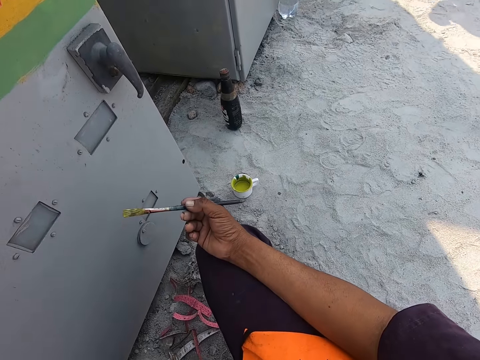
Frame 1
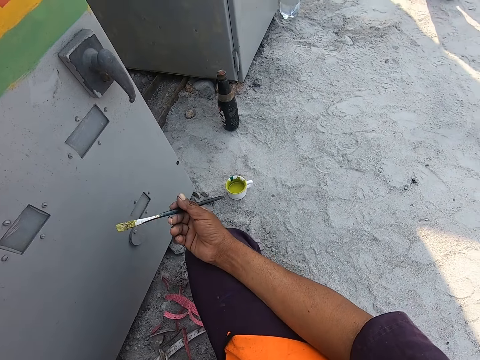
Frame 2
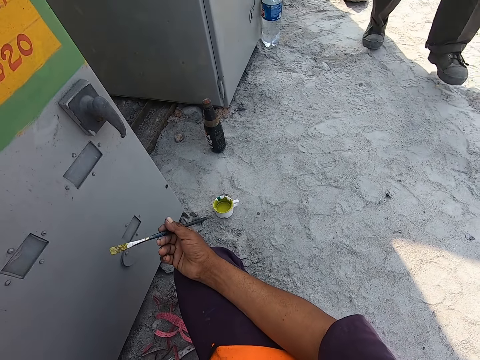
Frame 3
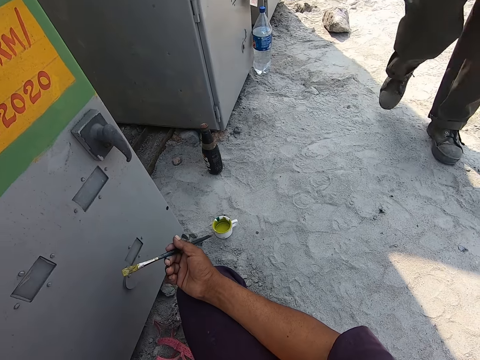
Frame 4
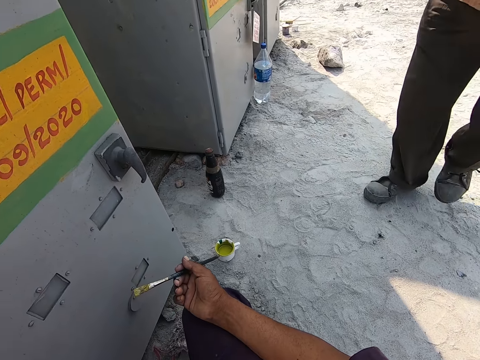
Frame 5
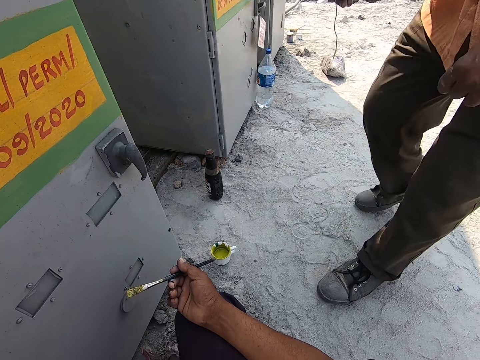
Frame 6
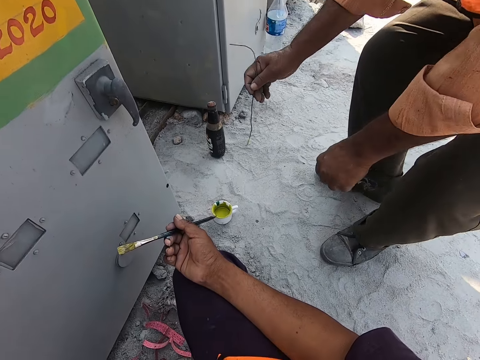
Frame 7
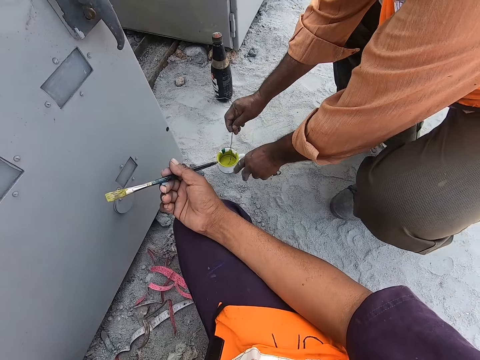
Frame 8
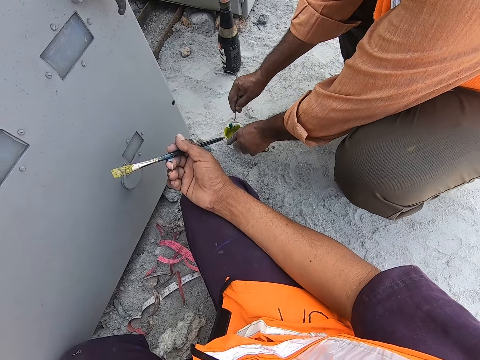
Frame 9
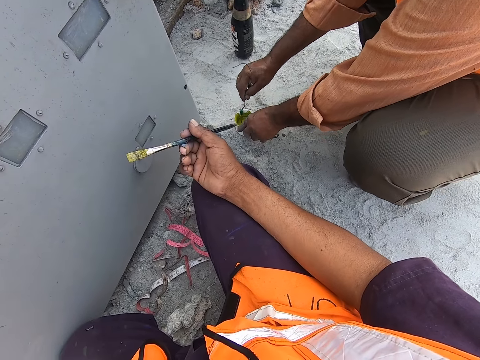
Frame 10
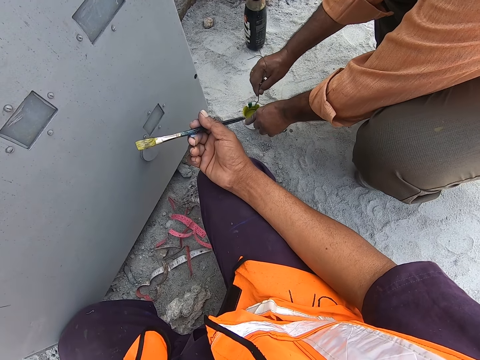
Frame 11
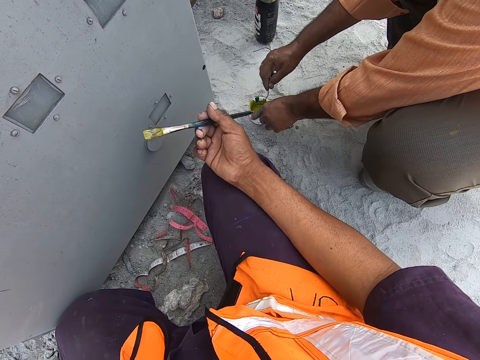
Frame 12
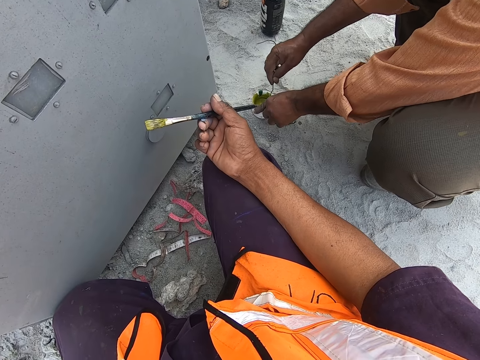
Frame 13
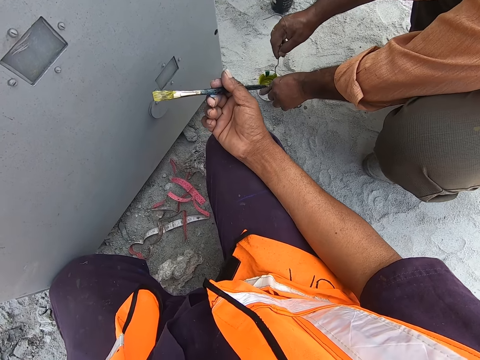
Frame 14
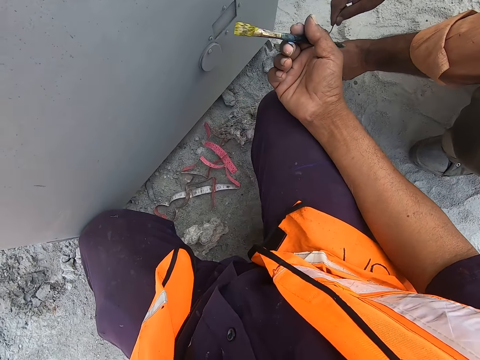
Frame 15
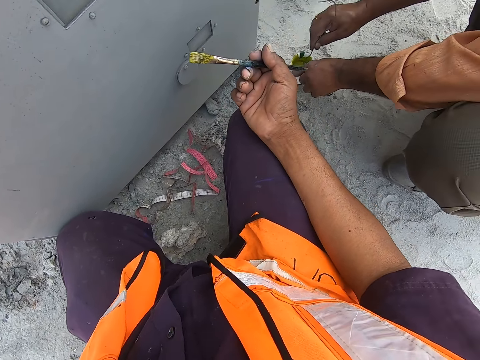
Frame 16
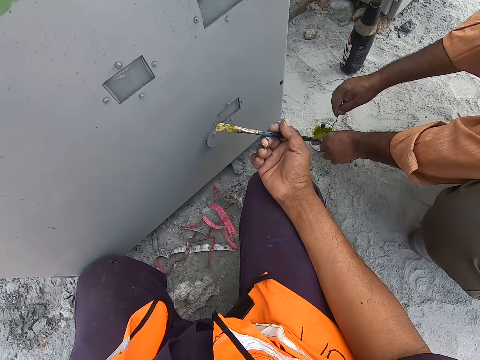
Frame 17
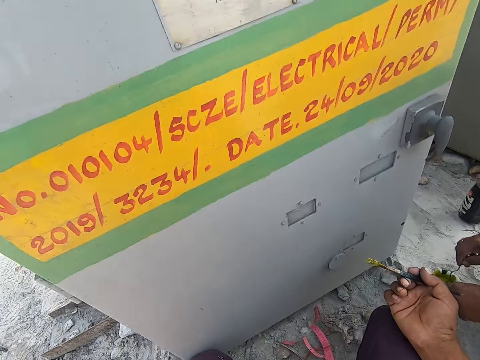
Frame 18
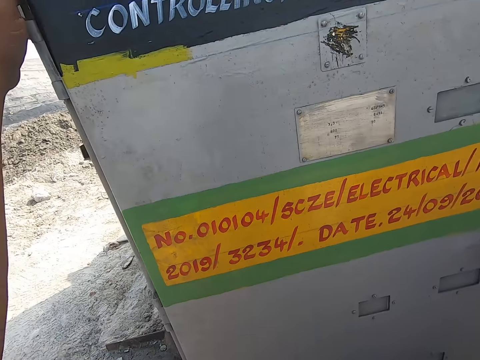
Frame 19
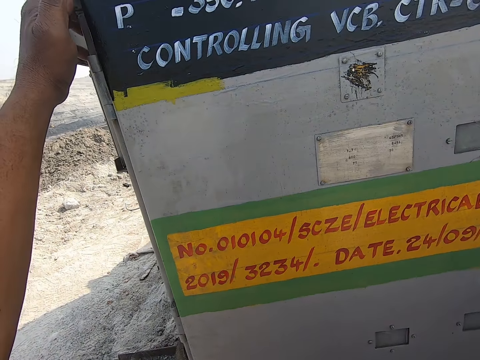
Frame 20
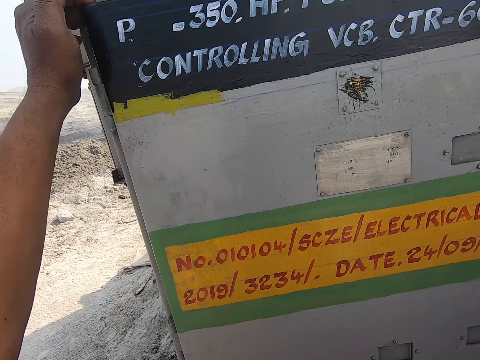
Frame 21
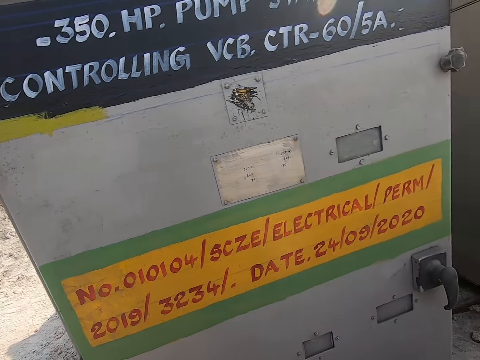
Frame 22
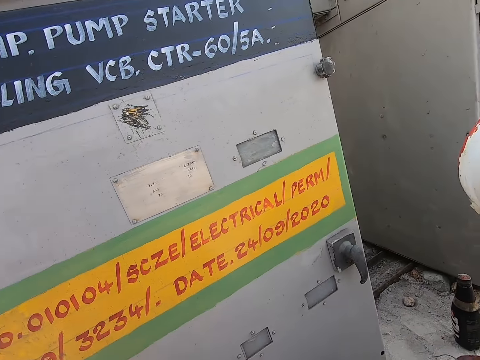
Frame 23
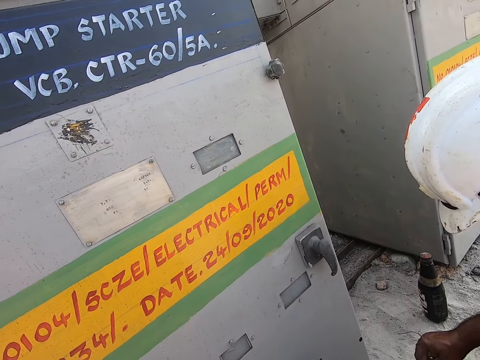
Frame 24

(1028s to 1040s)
The camera wearer holds the paintbrush. A man stirs the paint. The camera wearer looks on the board.

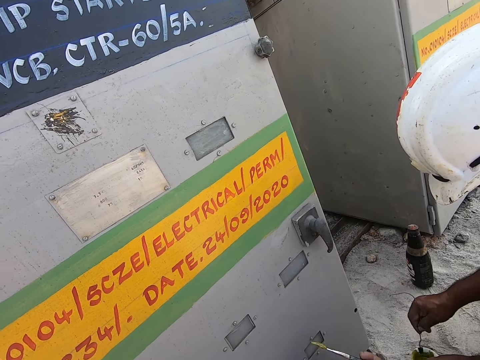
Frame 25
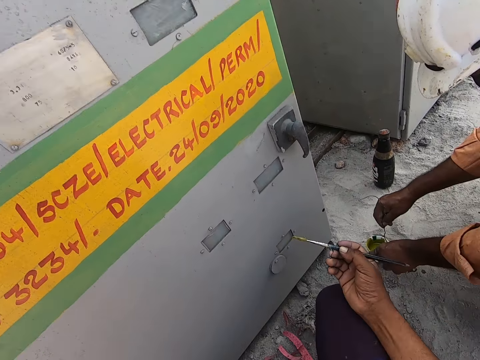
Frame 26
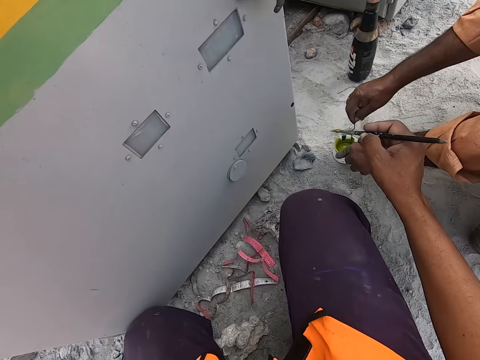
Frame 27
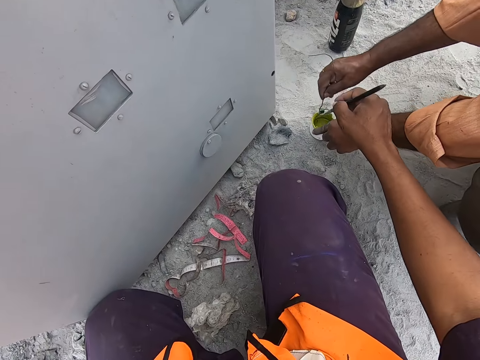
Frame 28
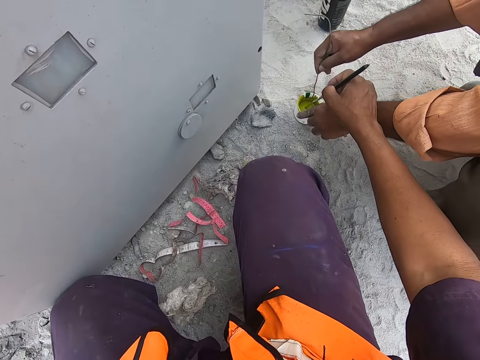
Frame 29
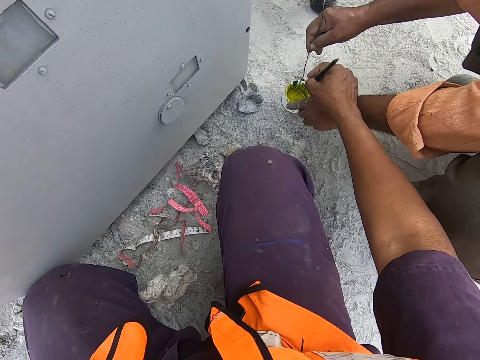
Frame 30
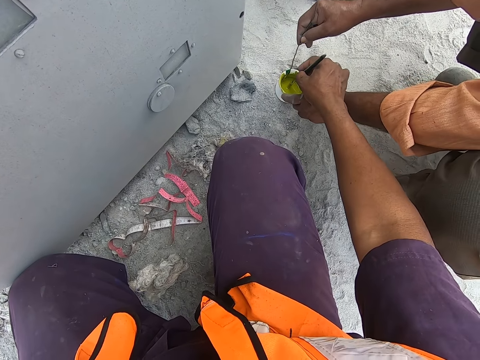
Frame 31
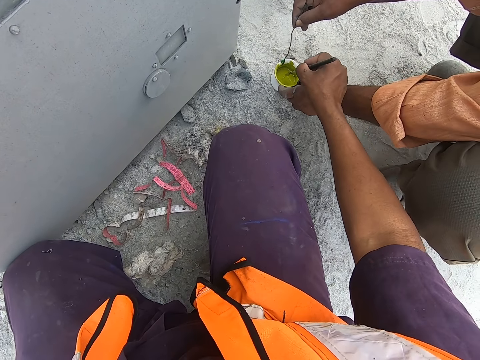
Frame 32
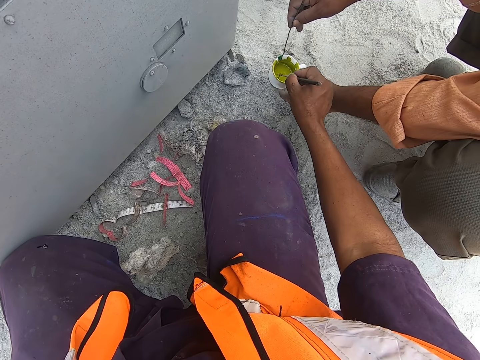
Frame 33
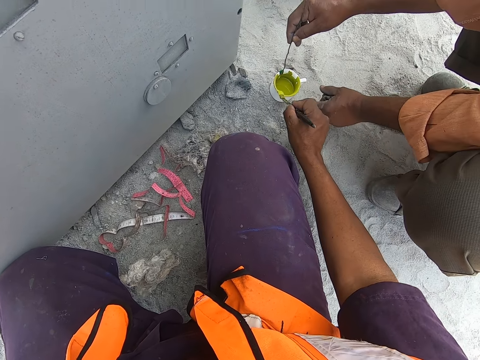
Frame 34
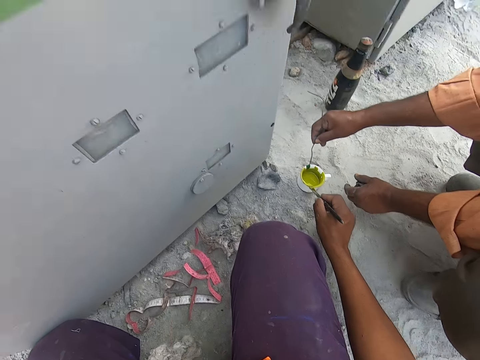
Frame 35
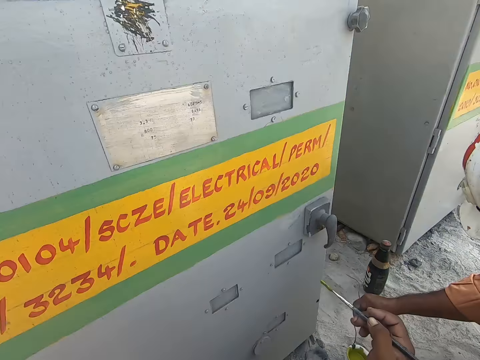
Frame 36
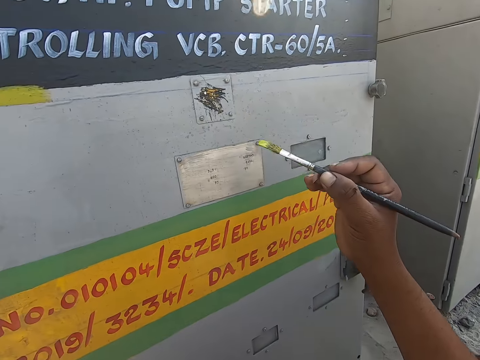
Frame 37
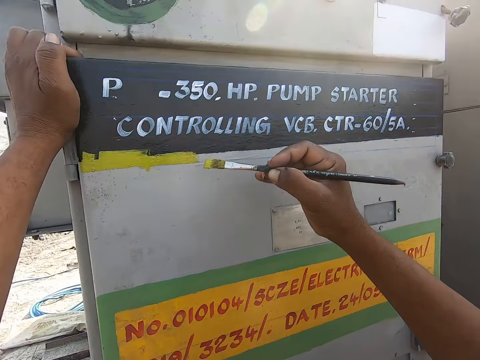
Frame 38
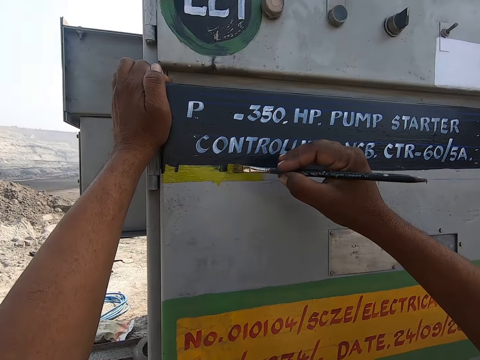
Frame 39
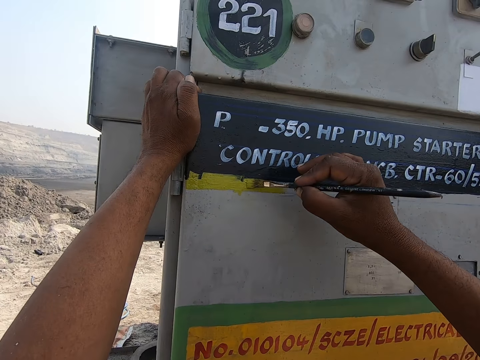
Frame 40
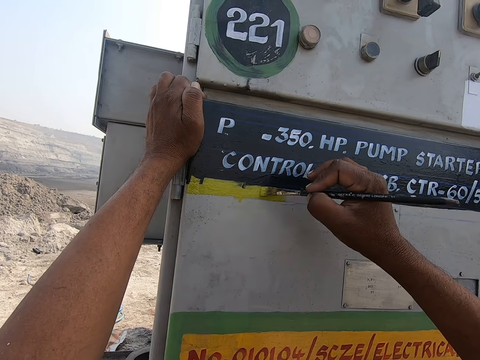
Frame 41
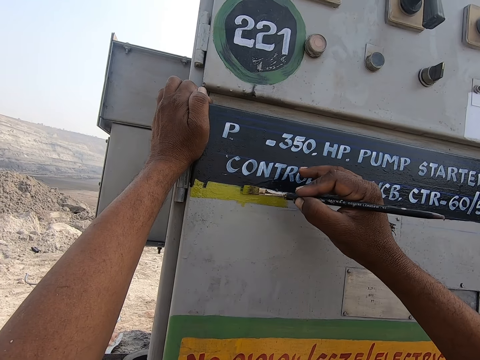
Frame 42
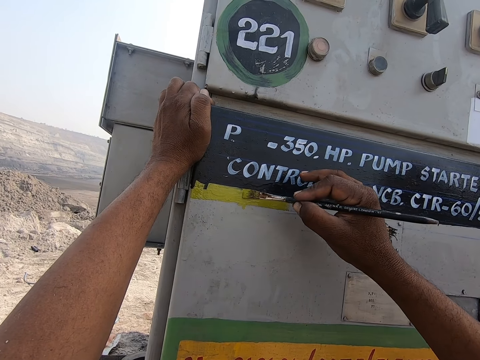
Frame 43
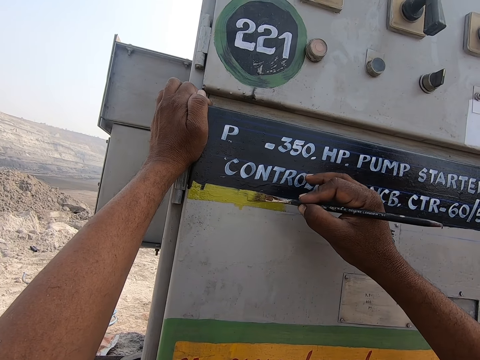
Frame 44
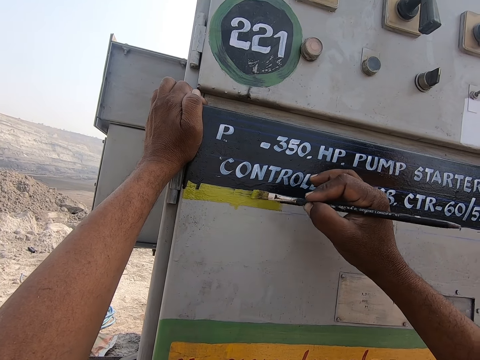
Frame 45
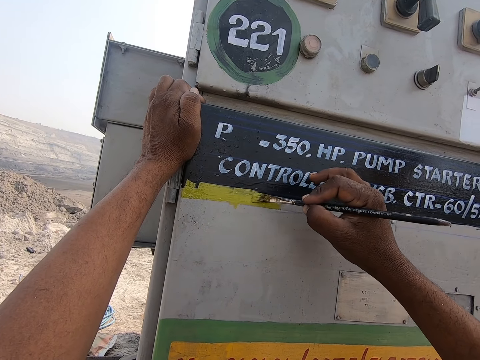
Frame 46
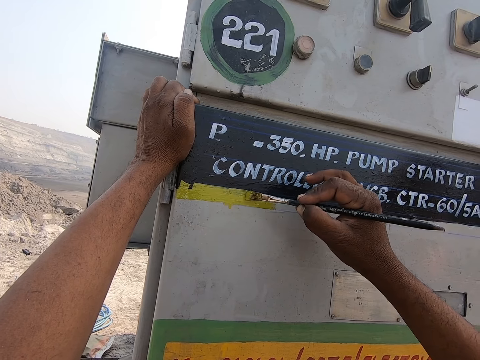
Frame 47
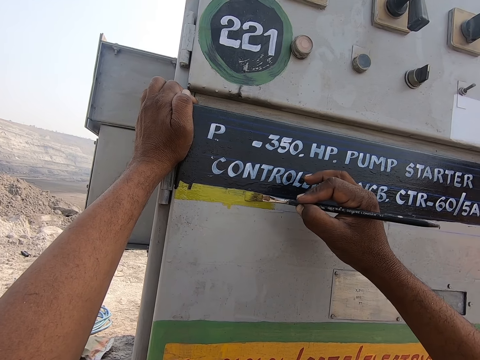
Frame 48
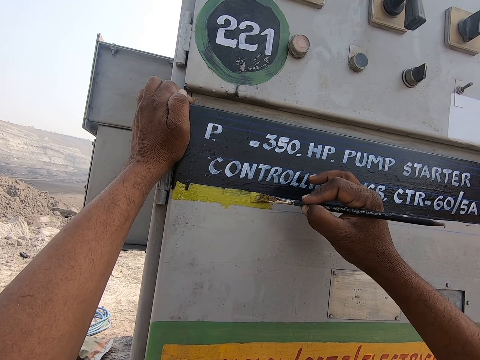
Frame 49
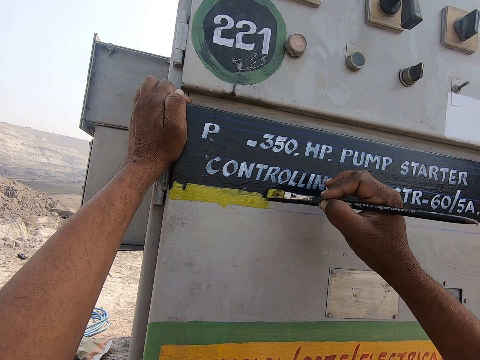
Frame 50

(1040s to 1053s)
A man stirs the paint. The camera wearer dips the paintbrush in the paint on the can. They paint the board or pump starter with the paintbrush.

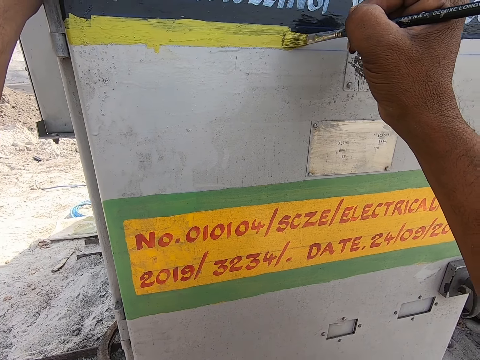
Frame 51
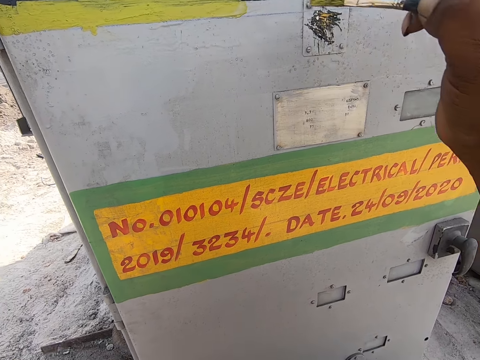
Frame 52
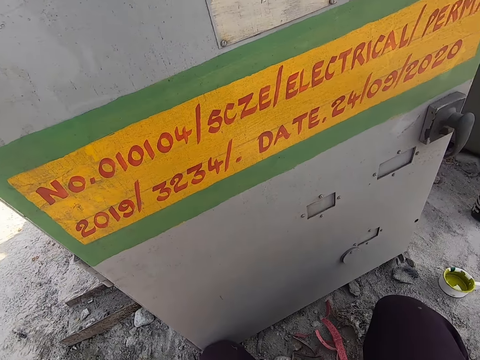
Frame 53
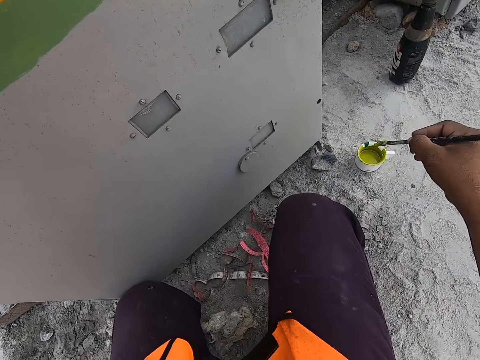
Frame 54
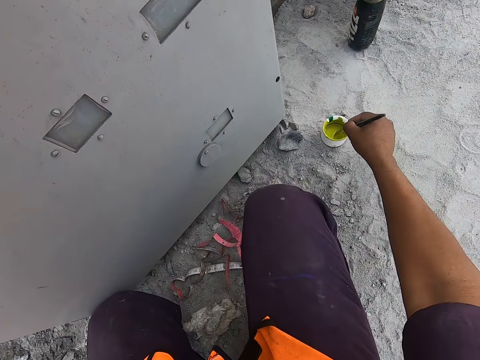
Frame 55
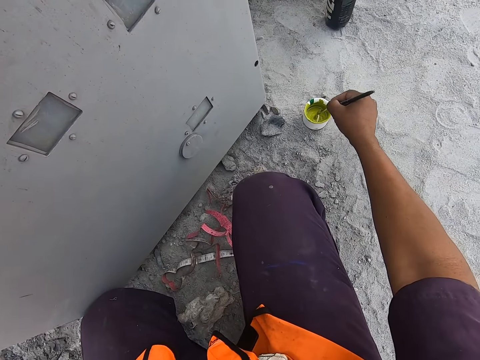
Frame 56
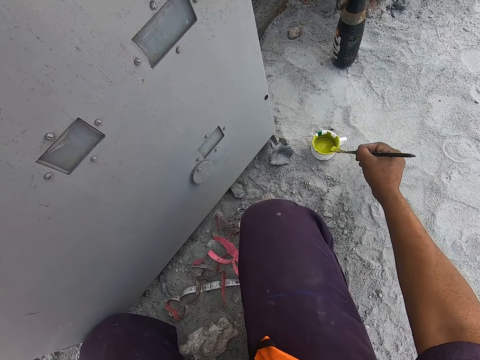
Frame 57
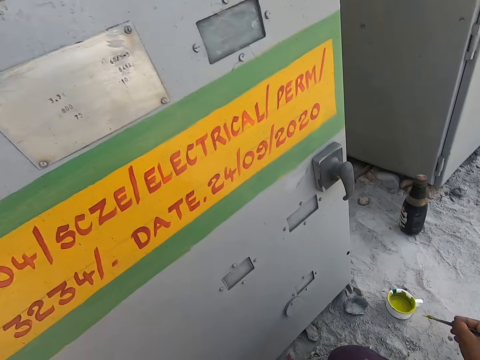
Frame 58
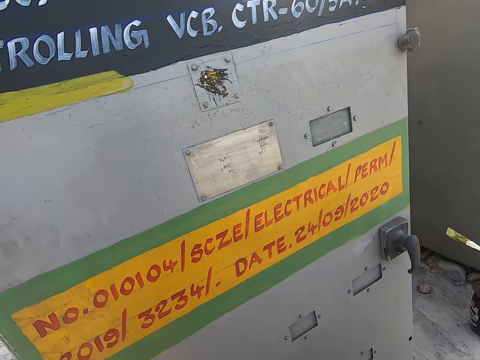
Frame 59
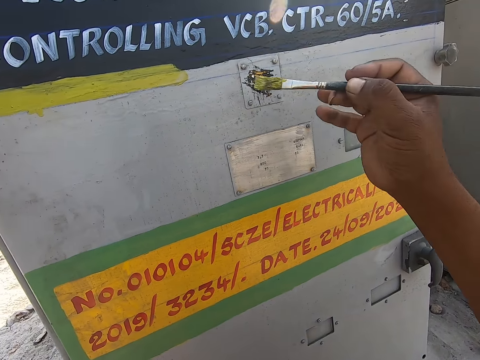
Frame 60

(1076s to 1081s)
The camera wearer dips the paintbrush in the paint.
